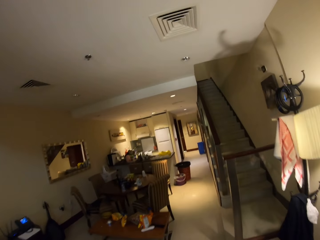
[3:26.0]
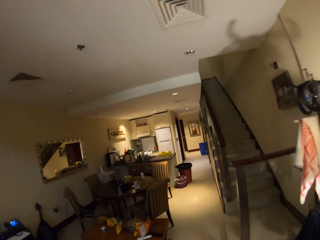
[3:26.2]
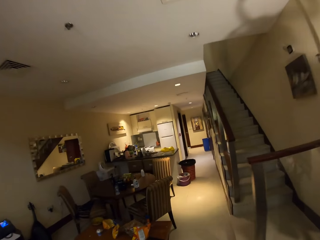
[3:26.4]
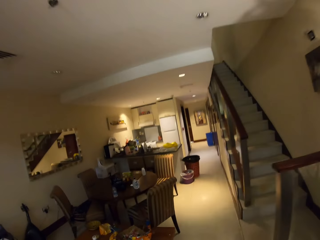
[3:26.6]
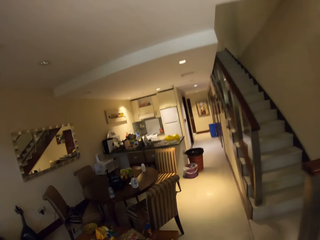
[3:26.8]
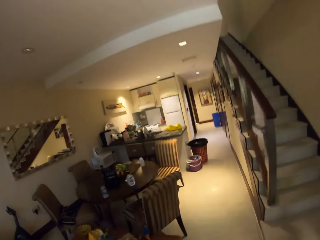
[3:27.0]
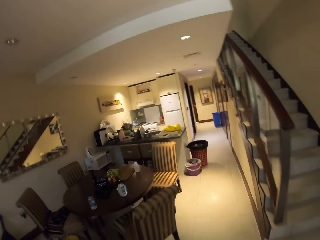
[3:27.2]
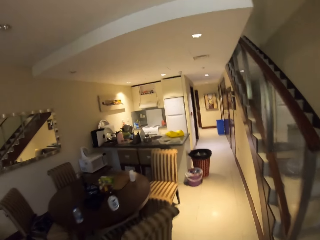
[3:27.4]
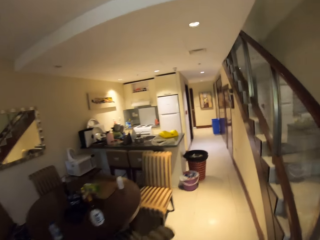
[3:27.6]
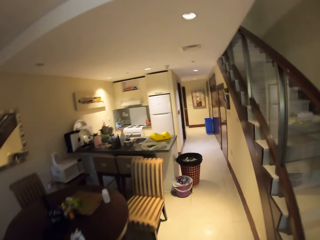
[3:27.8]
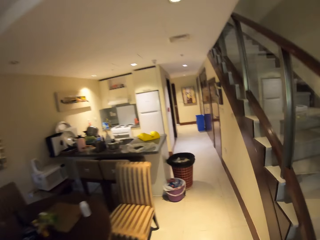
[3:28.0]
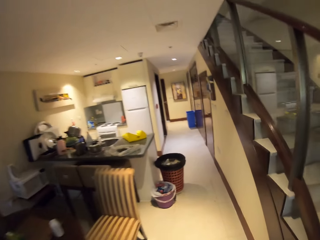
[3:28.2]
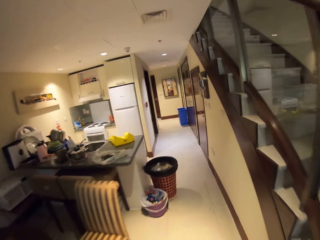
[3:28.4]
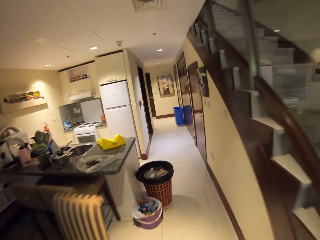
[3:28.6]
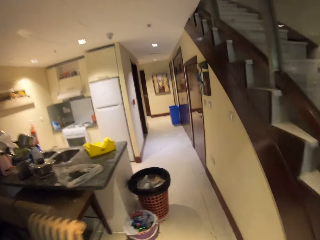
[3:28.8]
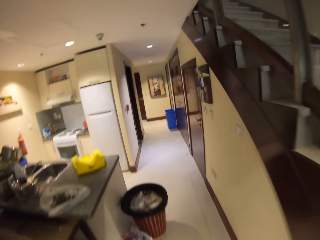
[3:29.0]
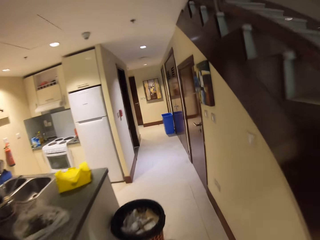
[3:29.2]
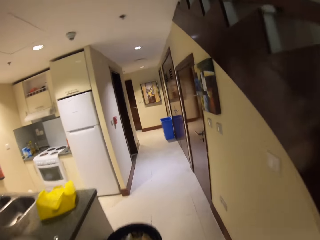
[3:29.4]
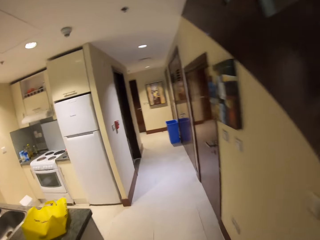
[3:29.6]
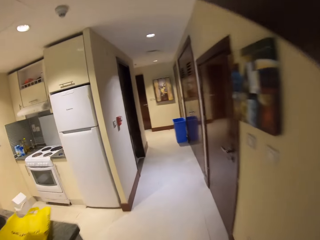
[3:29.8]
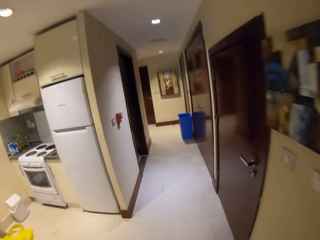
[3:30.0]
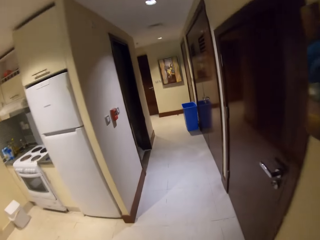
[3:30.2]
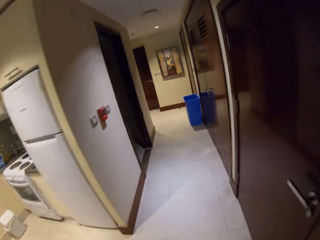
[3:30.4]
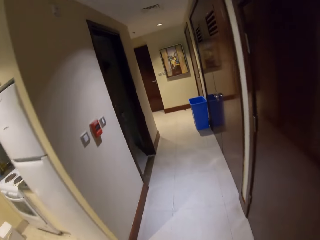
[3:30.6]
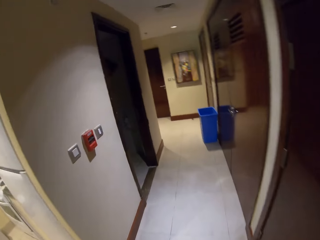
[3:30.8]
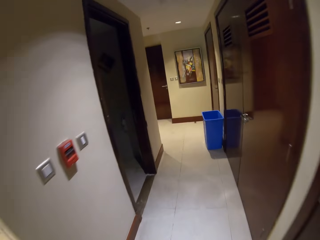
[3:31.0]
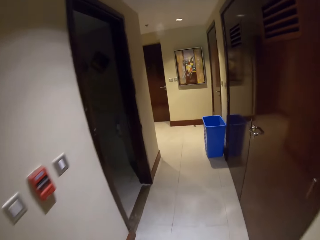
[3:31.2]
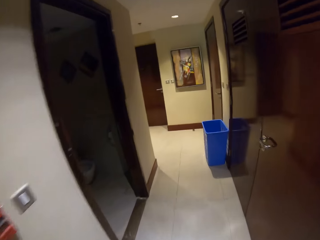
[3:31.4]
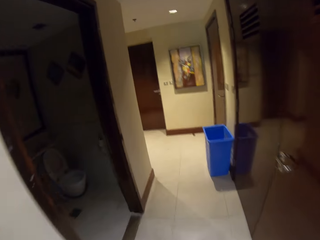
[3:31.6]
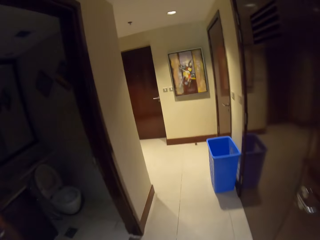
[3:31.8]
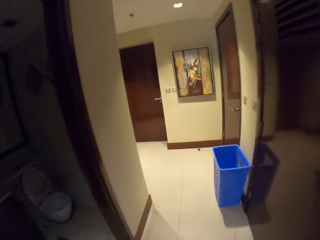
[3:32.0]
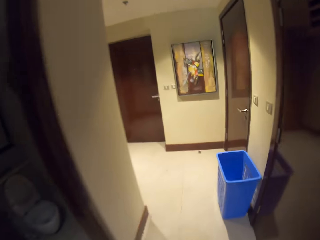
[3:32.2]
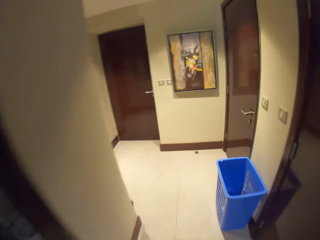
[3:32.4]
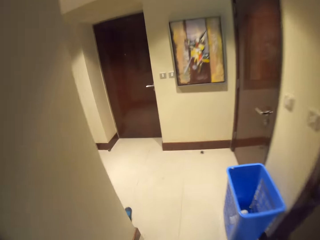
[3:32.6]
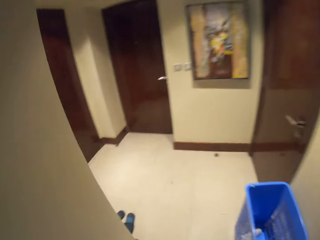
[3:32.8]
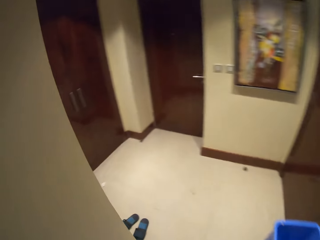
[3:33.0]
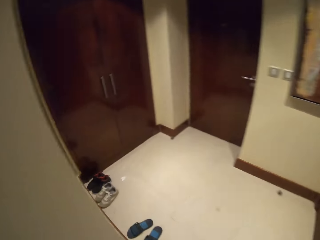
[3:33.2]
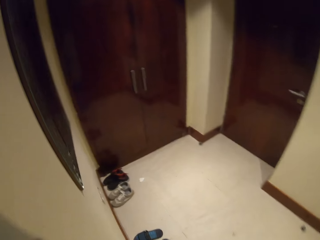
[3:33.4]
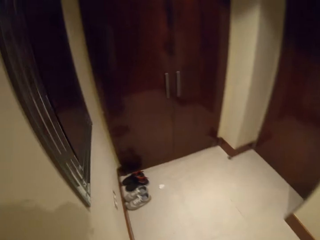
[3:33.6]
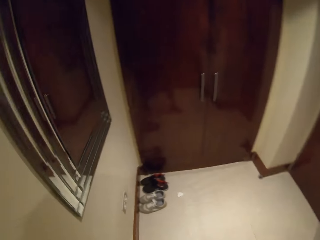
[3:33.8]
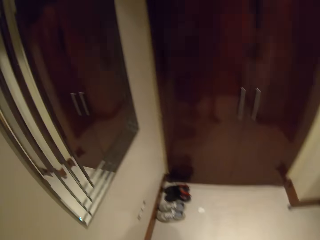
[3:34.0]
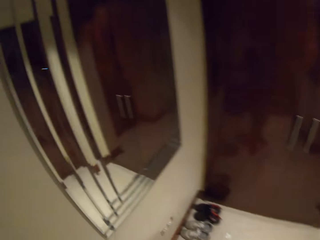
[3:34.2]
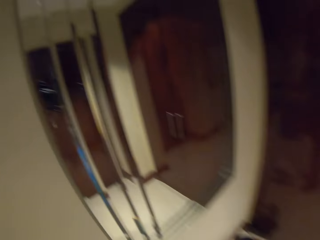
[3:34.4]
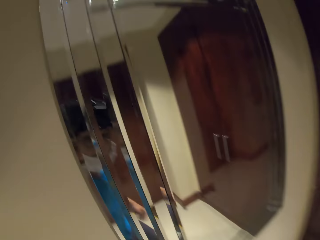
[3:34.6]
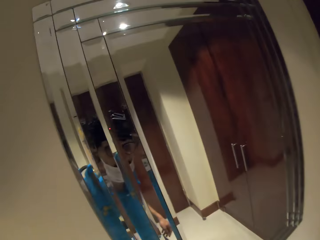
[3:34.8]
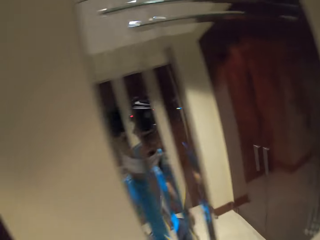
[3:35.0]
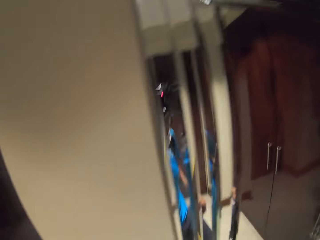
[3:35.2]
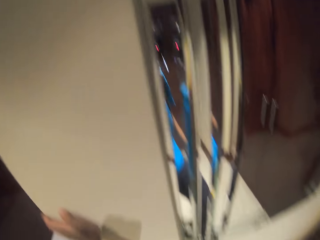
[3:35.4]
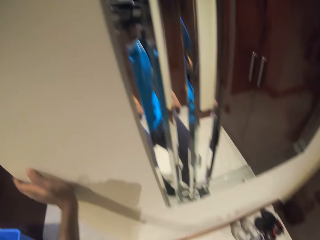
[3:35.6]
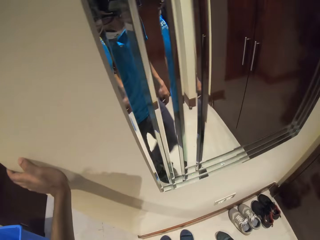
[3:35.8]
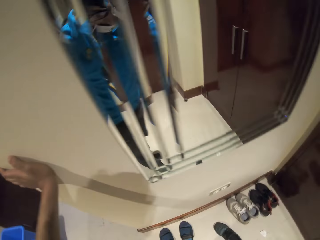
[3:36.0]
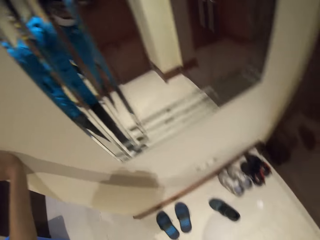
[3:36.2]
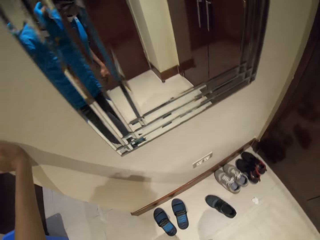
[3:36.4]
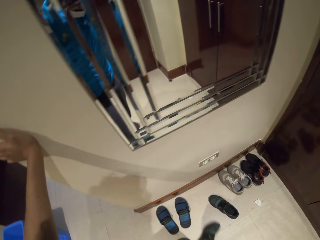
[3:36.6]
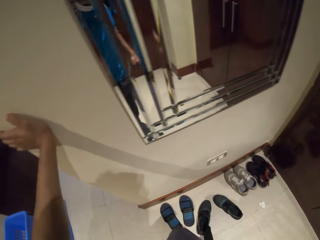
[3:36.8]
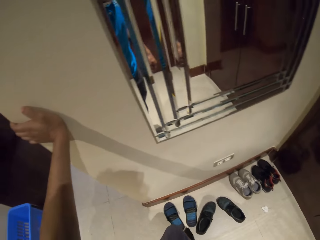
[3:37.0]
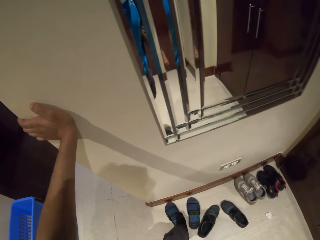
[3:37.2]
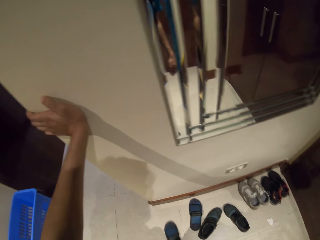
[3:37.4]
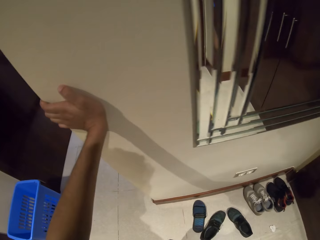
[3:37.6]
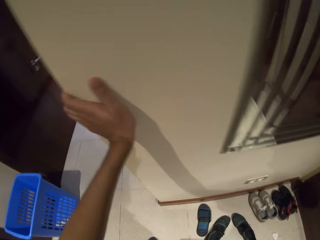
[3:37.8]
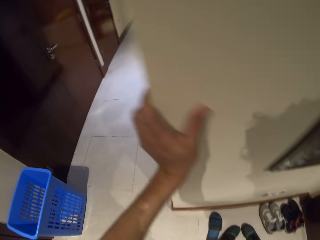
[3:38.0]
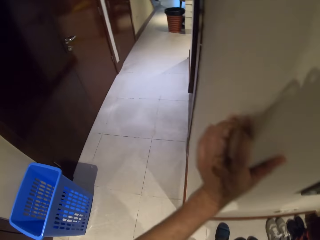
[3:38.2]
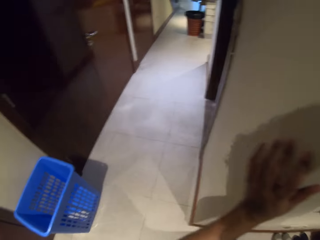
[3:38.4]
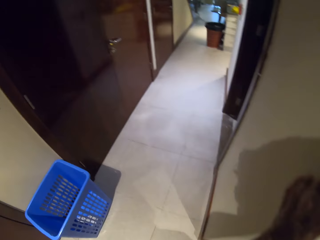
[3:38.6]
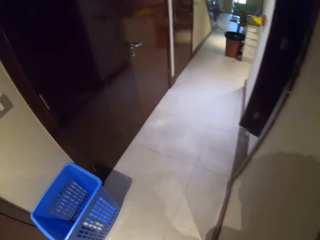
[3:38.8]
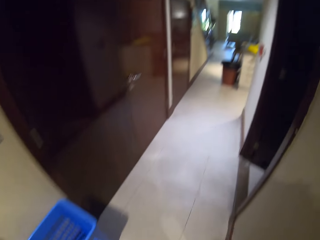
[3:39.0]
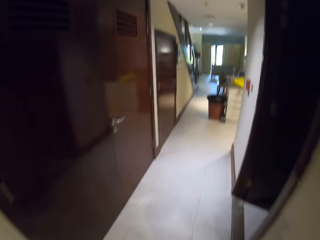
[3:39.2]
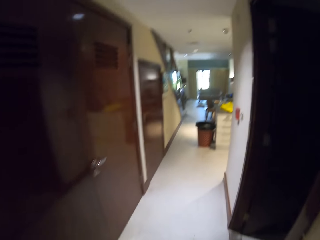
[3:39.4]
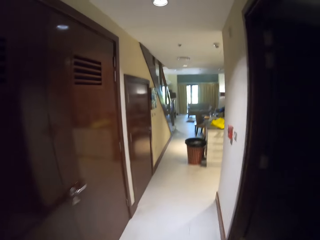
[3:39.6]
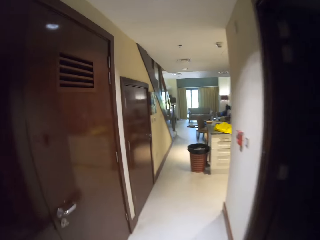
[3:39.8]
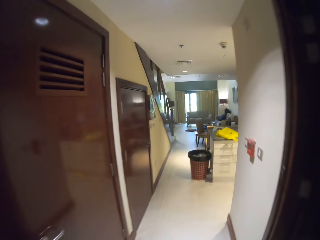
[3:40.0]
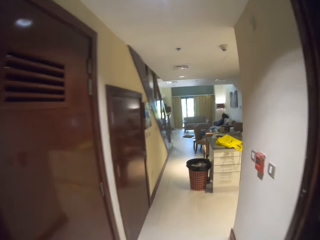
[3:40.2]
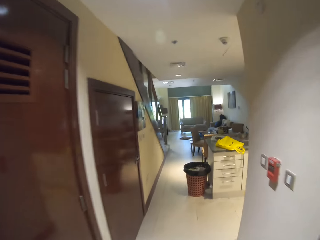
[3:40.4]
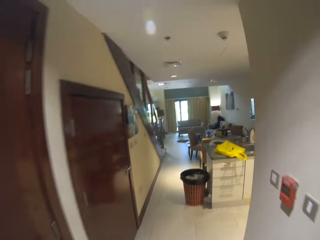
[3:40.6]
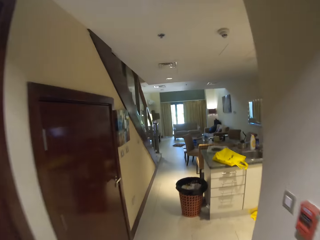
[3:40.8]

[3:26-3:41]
The camera wearer looks around. He looks around again. He removes his shoes. He holds a wall. He wears the sandals. He looks around. He walks towards the kitchen.

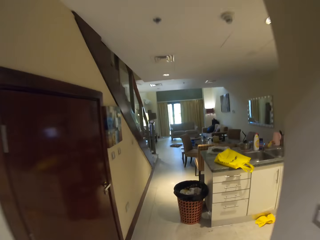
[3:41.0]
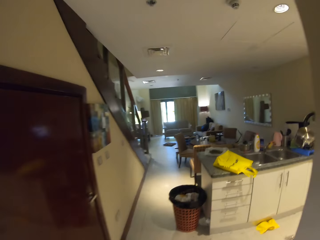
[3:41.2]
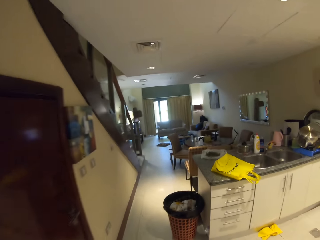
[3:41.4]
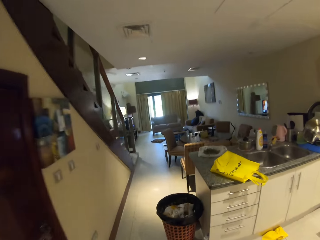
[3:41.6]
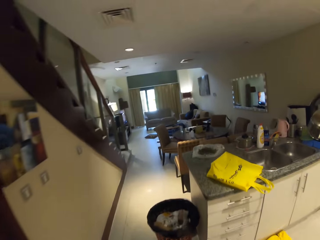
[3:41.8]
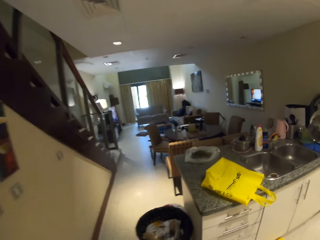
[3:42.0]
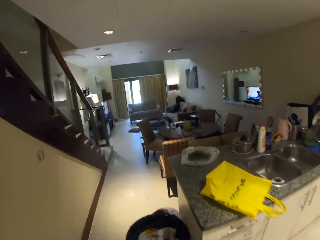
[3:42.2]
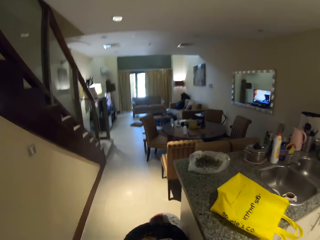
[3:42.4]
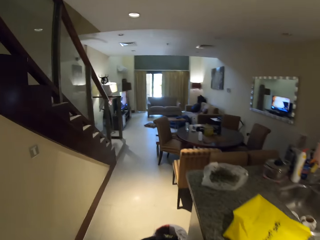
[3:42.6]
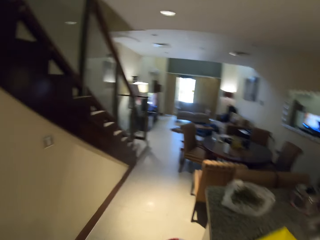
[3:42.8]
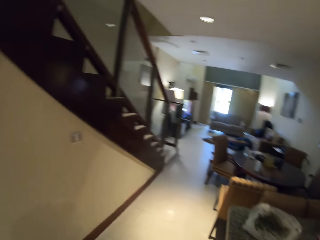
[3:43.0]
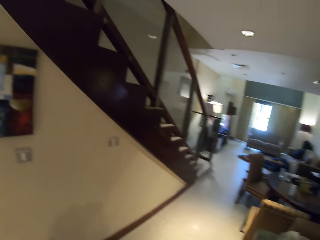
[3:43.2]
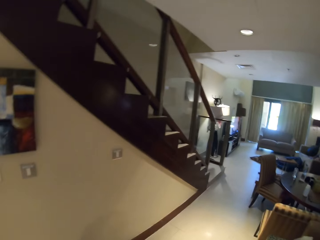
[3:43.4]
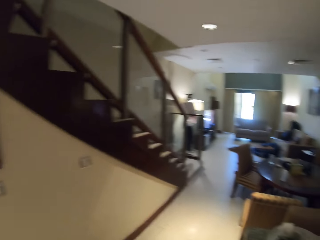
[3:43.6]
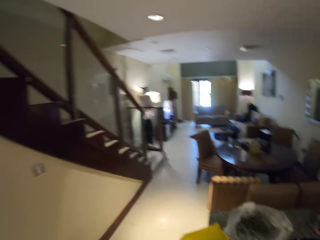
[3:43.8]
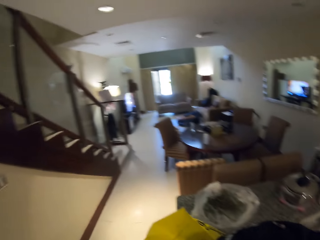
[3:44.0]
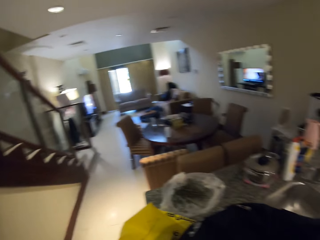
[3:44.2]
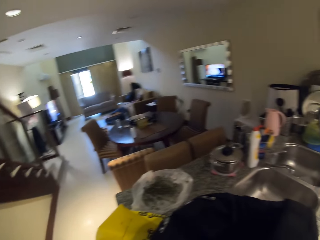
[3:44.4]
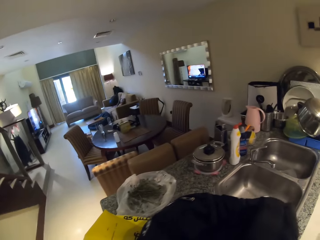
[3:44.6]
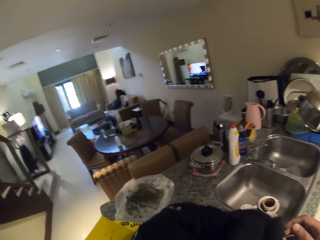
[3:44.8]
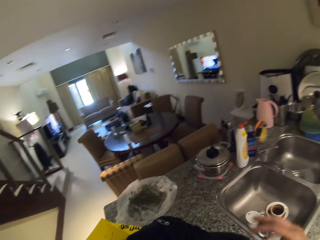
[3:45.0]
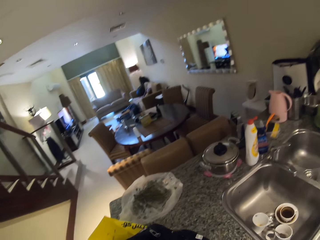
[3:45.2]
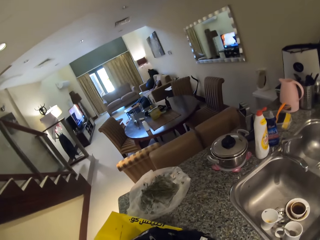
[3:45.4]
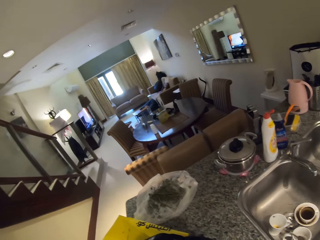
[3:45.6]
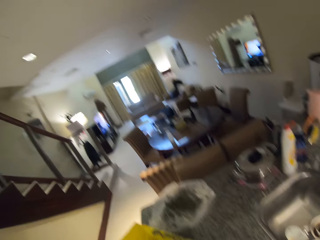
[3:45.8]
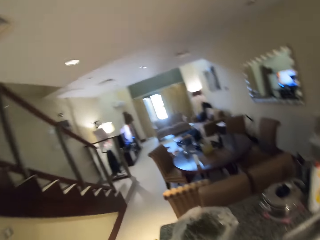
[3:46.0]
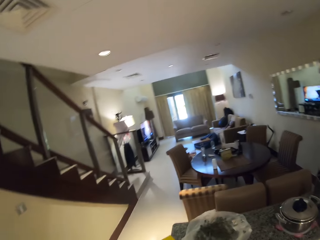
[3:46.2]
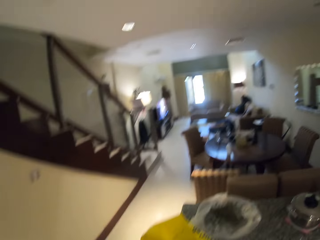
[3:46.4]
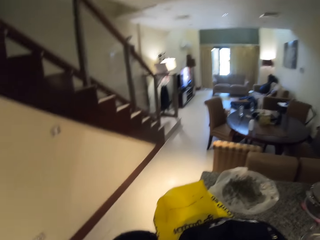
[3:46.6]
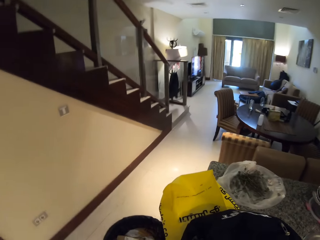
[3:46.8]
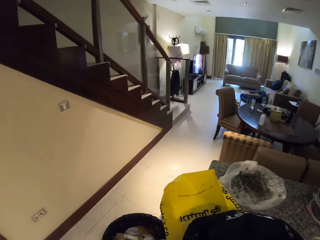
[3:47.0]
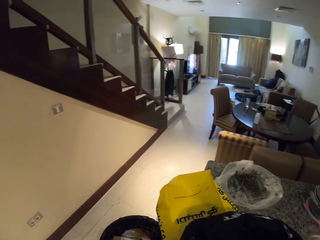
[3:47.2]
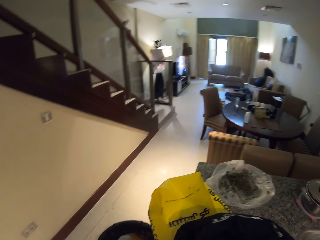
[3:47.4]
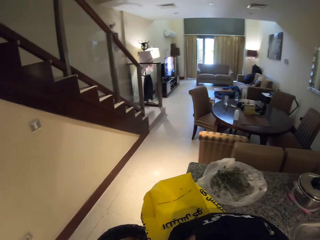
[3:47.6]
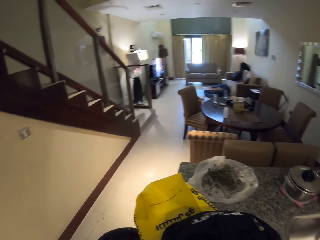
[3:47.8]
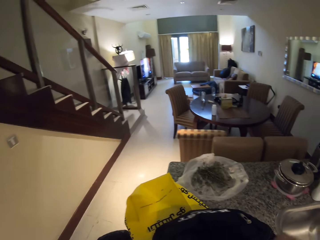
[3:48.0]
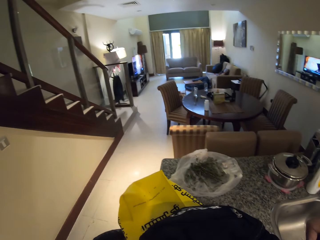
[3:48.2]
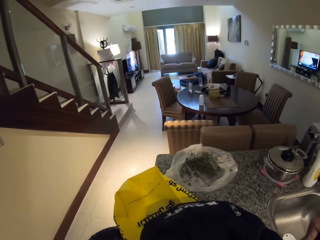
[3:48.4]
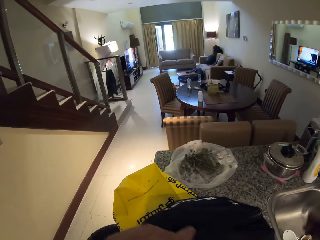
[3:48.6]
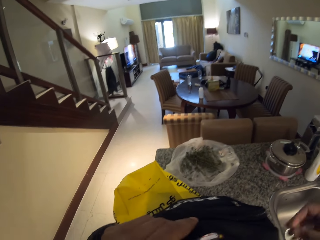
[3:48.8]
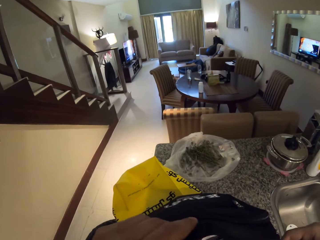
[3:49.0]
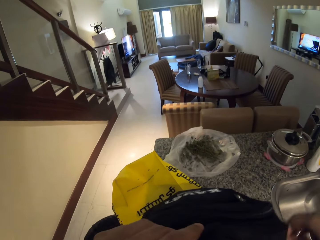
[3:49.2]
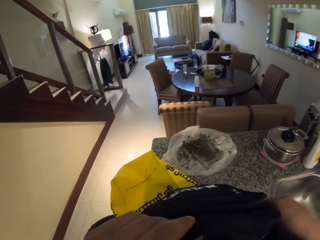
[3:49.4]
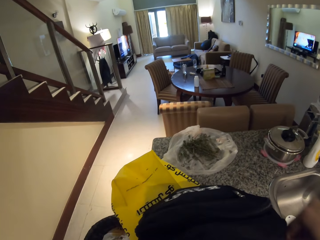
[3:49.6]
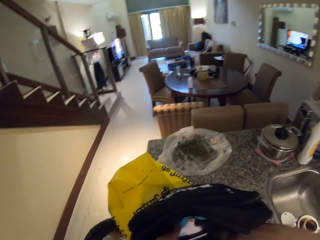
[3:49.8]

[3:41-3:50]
The camera wearer looks around. They look around again. They inspect the bag. They hold the backpack. They look around. They open the backpack.
